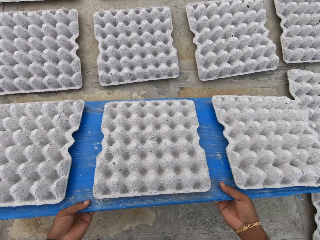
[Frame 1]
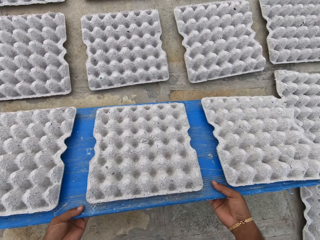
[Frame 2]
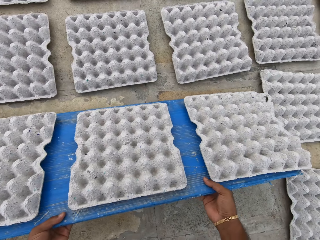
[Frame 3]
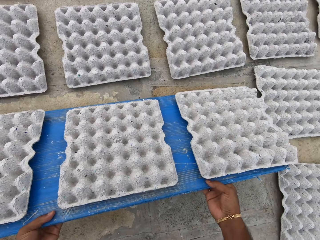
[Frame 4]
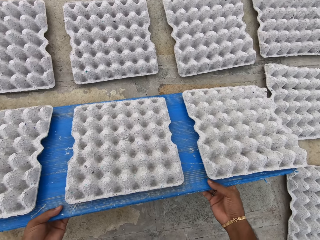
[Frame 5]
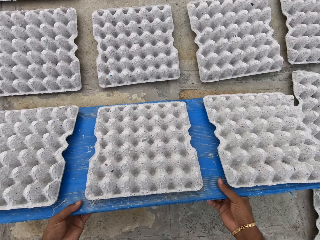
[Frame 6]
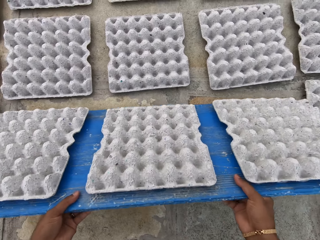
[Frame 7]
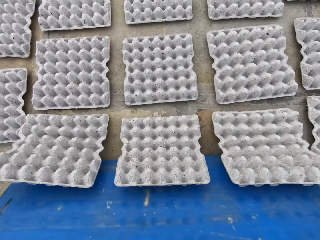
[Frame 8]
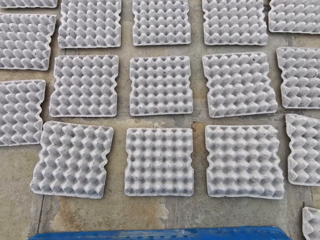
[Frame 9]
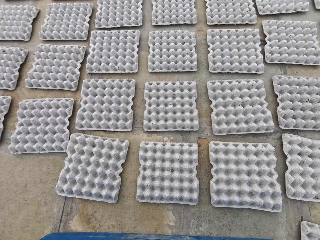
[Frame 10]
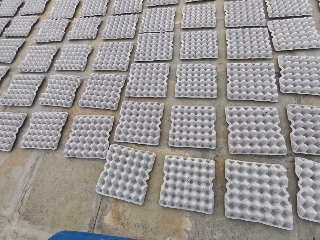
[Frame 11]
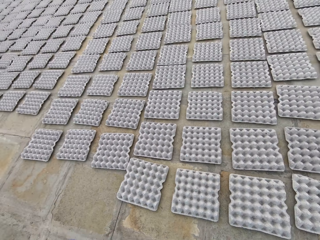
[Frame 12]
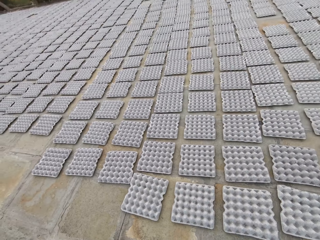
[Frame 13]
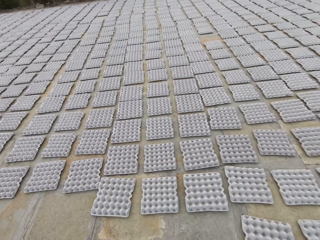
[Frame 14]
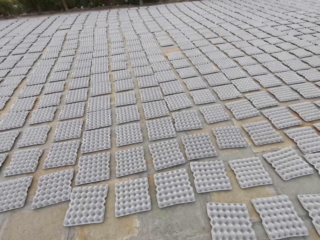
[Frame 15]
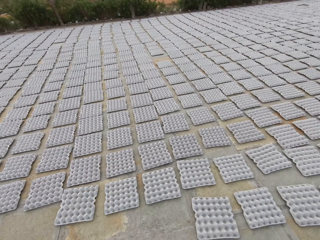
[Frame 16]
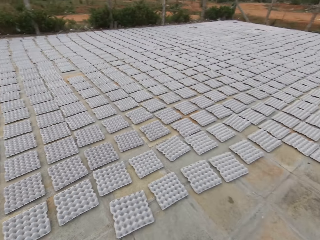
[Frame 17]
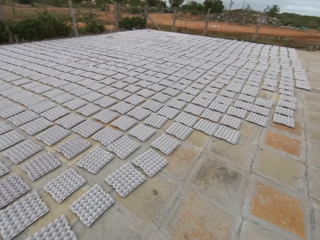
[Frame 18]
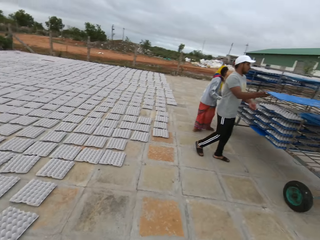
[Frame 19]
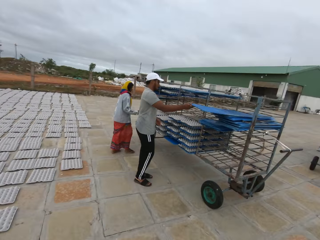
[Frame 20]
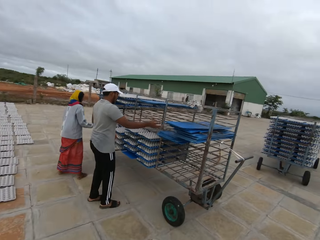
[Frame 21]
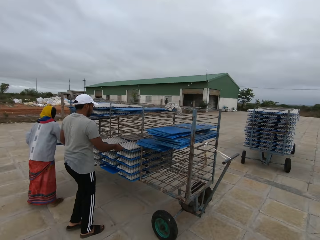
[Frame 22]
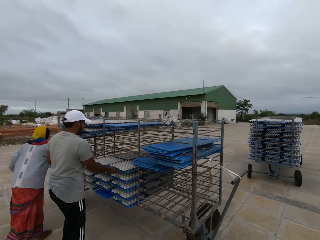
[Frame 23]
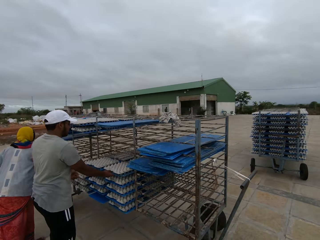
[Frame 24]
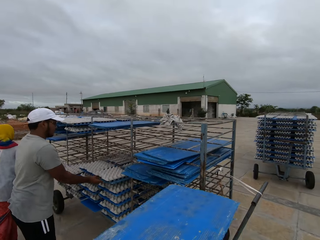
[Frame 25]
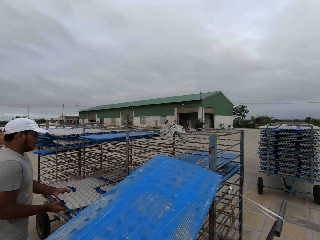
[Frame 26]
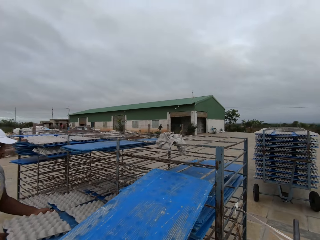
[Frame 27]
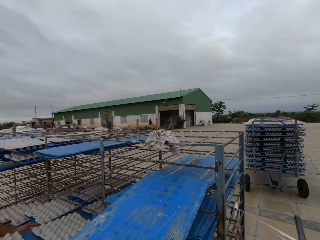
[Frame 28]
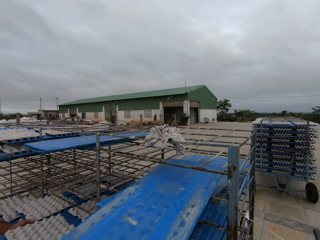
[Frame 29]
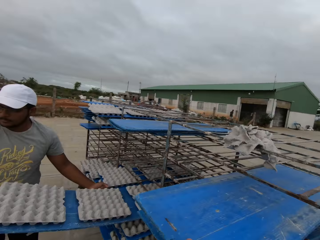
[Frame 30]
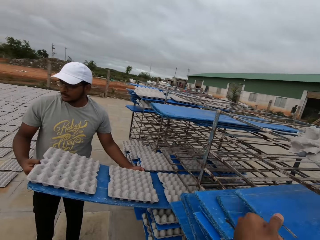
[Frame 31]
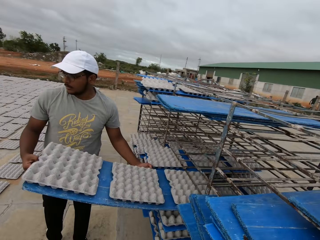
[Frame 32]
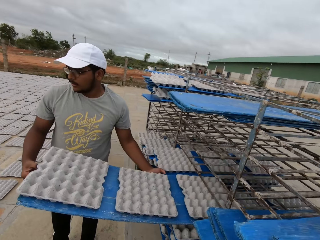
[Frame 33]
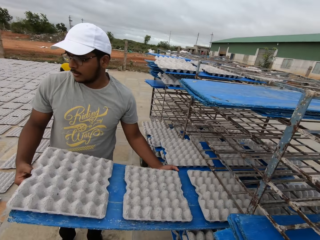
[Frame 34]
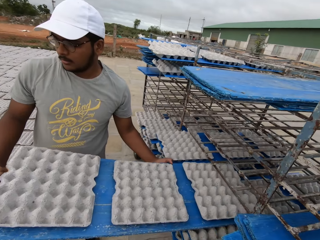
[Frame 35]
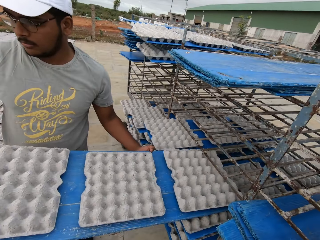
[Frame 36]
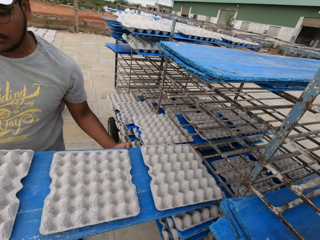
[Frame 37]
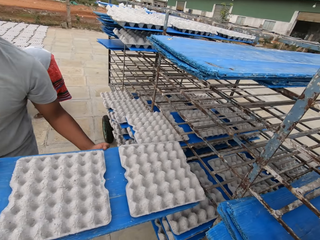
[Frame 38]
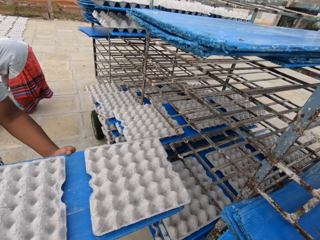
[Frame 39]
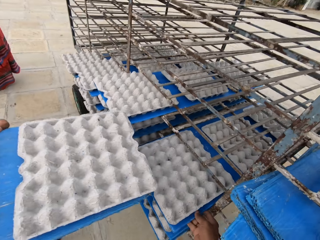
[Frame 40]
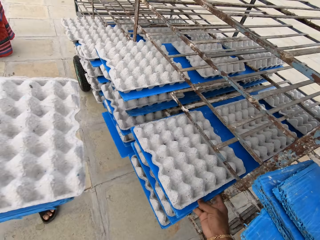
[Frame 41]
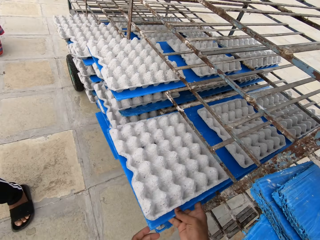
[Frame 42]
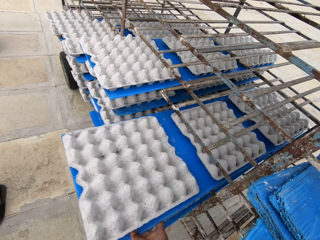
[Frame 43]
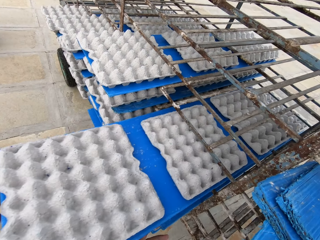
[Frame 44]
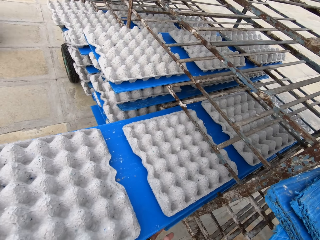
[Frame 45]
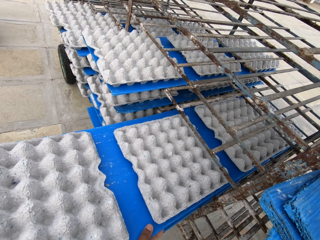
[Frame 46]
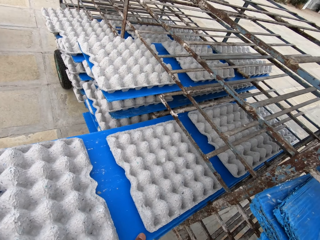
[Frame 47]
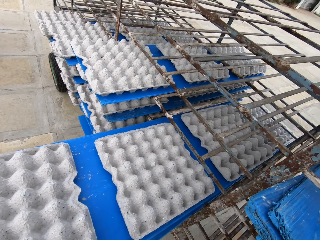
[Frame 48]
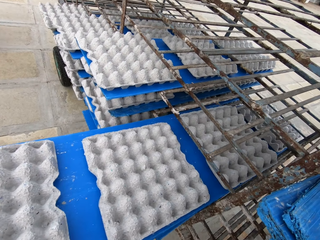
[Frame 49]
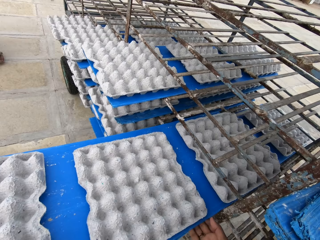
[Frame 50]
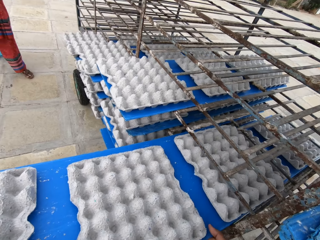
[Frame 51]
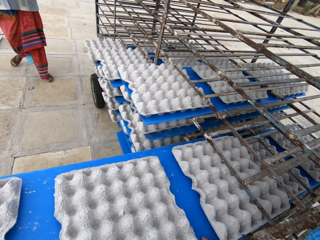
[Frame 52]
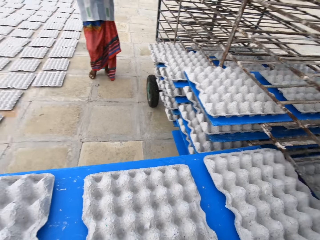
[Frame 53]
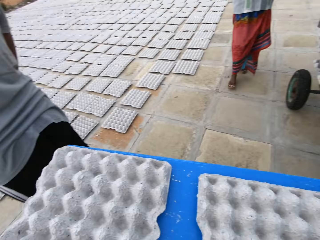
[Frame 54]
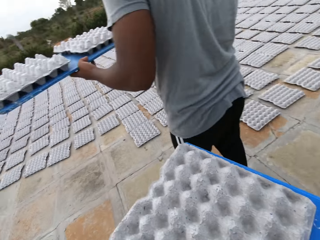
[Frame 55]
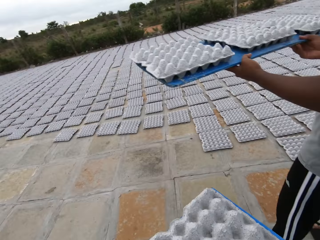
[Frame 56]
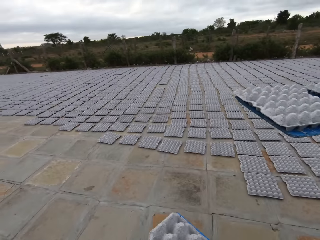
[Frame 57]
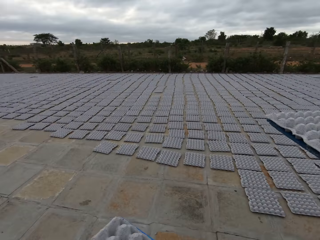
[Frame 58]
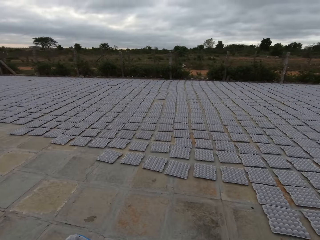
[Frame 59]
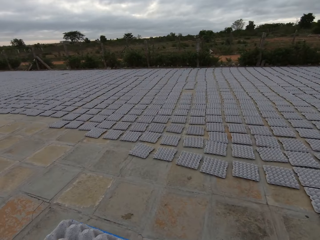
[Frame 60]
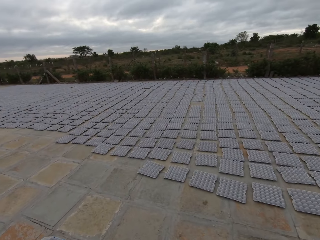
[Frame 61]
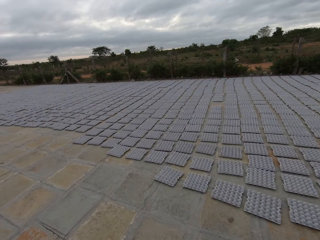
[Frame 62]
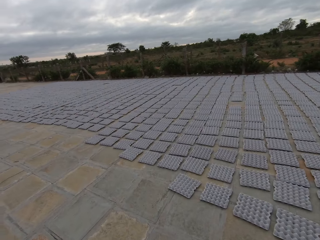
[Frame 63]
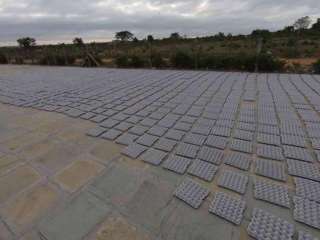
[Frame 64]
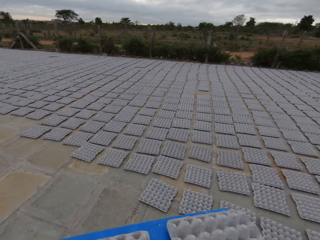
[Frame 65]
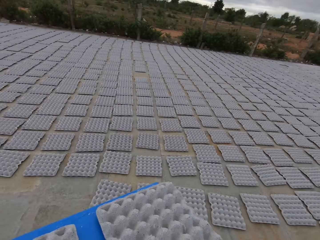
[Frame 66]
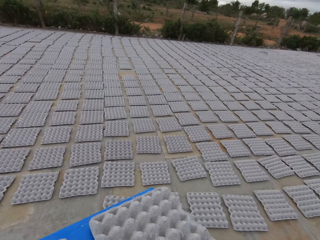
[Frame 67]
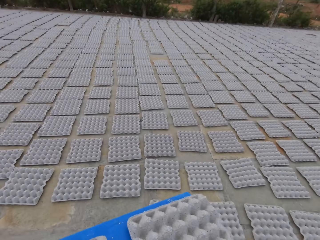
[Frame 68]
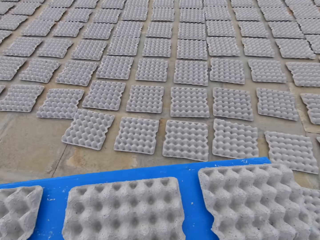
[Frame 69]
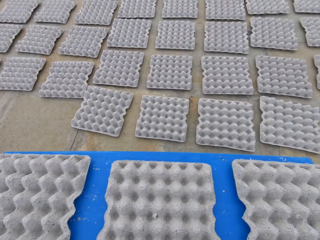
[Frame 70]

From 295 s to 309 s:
The camera wearer drops the egg crates or paver blocks on the plastic board in his hands on the ground. A man places a plastic board on the rack with his hands. The man holds the tray with his right hand, picks up a plastic board with egg crates from the rack with his hands. The camera wearer places the plastic board on the rack with his hands. The man pulls a tray of paver blocks. The camera wearer picks up a plastic board with egg crates from the rack with his hands. He carries the paver blocks on a tray.

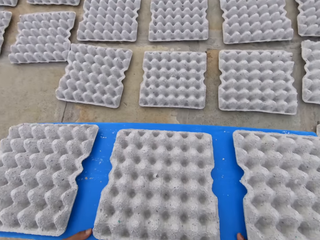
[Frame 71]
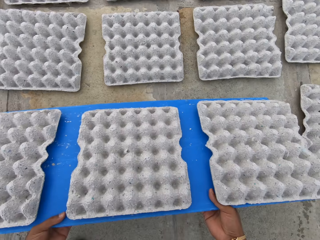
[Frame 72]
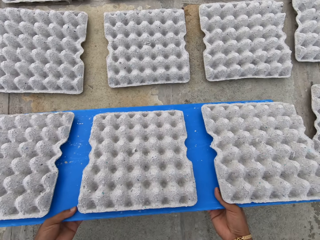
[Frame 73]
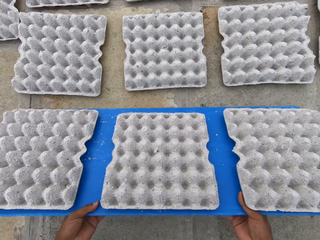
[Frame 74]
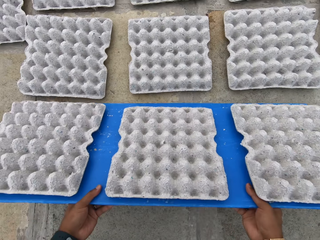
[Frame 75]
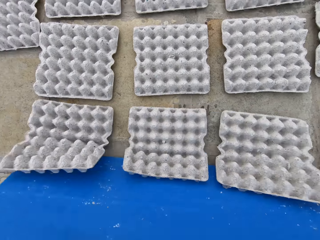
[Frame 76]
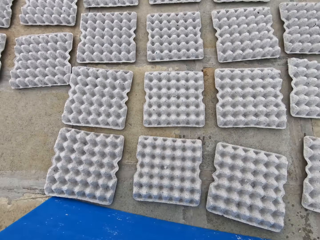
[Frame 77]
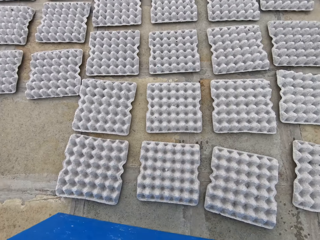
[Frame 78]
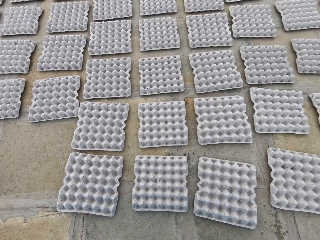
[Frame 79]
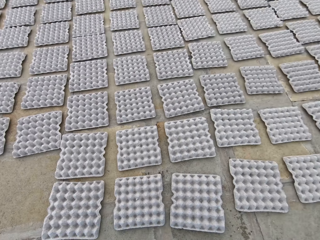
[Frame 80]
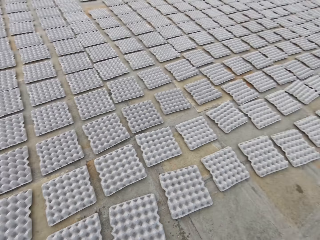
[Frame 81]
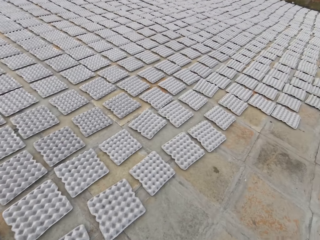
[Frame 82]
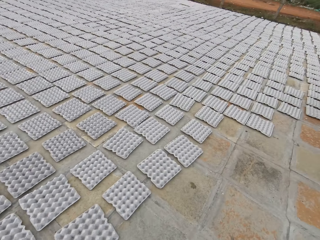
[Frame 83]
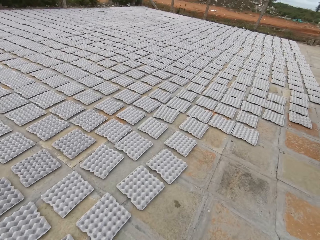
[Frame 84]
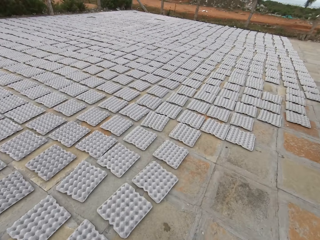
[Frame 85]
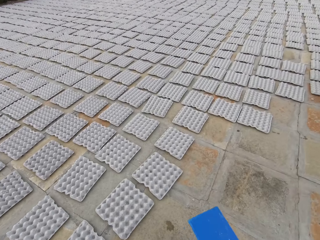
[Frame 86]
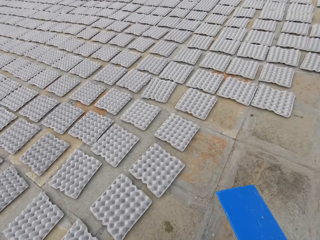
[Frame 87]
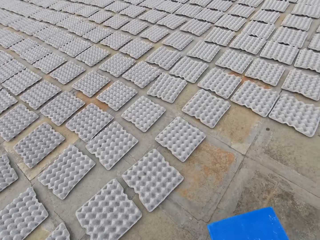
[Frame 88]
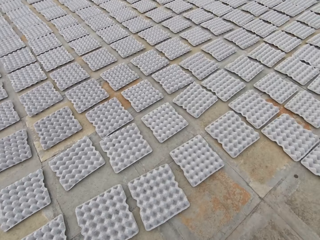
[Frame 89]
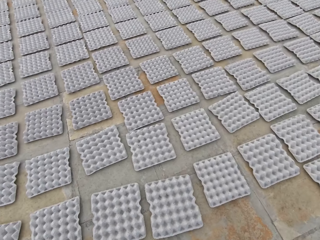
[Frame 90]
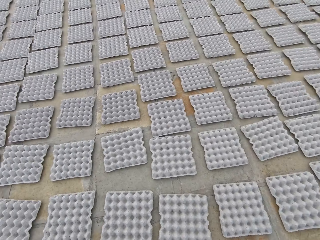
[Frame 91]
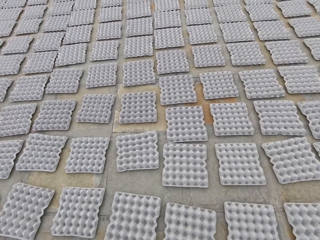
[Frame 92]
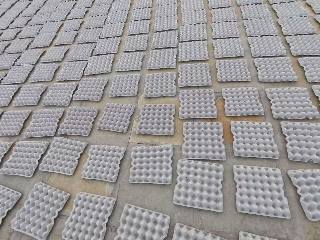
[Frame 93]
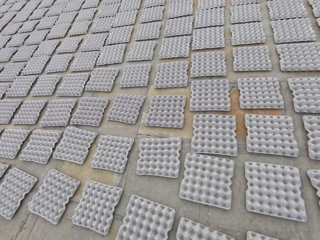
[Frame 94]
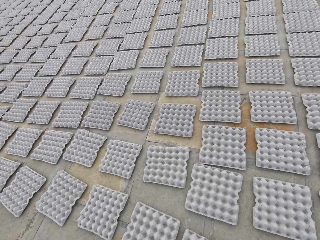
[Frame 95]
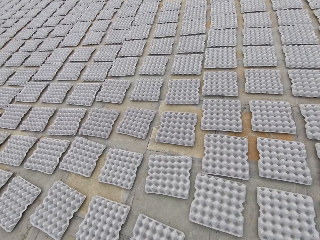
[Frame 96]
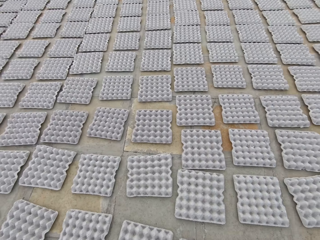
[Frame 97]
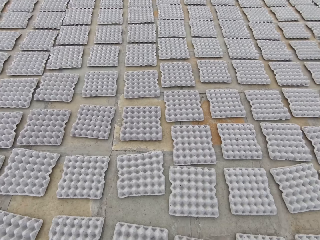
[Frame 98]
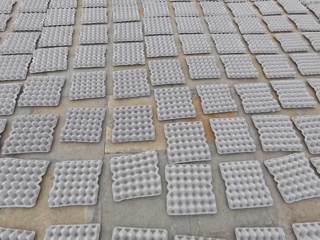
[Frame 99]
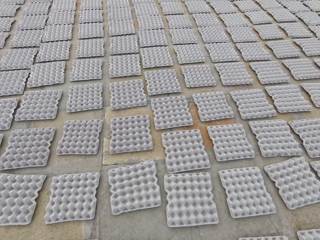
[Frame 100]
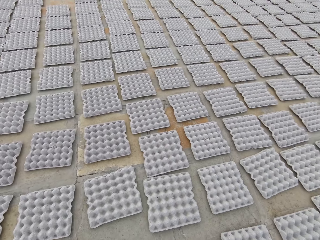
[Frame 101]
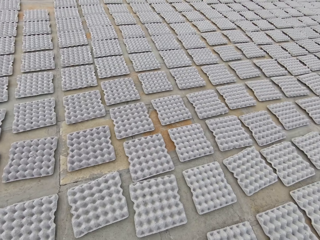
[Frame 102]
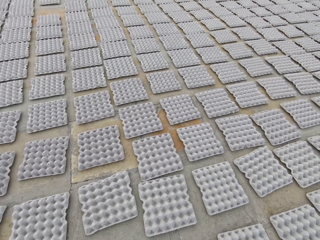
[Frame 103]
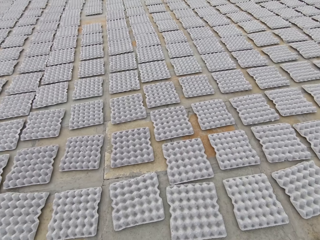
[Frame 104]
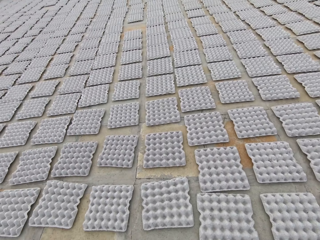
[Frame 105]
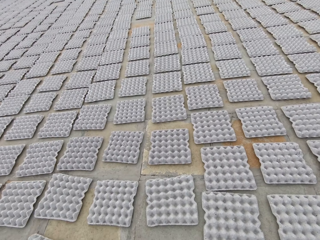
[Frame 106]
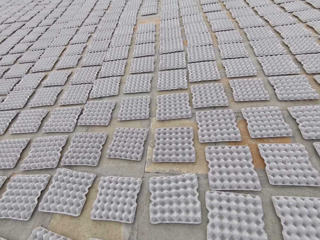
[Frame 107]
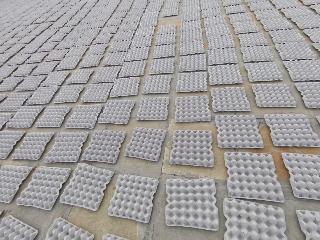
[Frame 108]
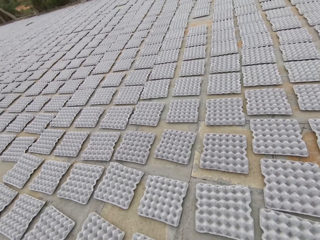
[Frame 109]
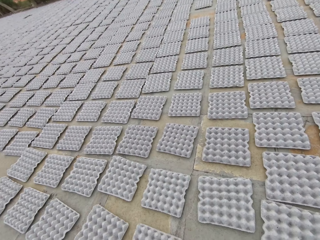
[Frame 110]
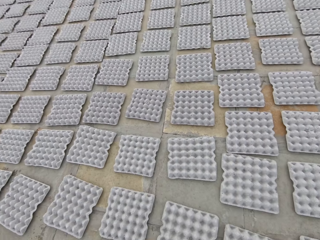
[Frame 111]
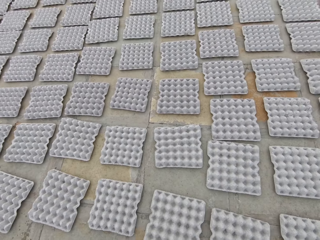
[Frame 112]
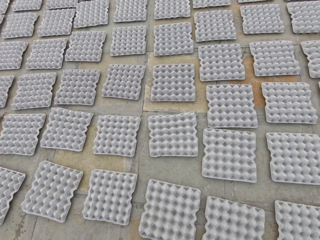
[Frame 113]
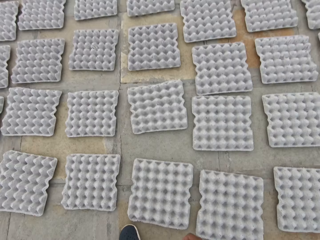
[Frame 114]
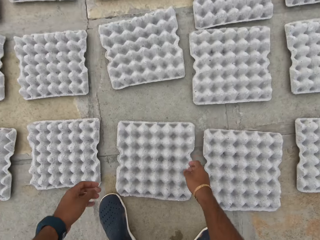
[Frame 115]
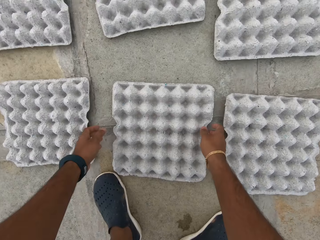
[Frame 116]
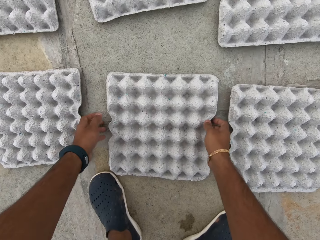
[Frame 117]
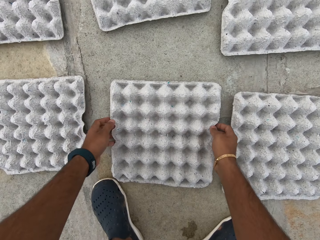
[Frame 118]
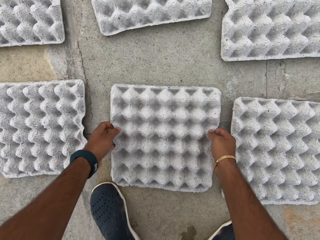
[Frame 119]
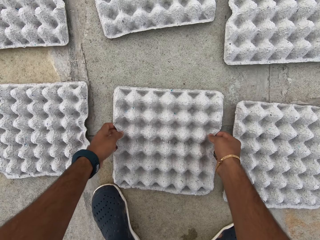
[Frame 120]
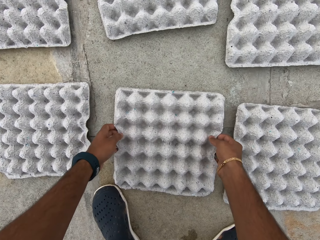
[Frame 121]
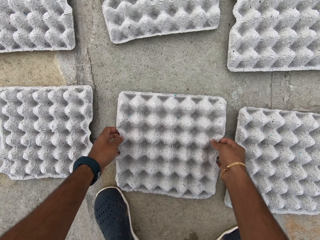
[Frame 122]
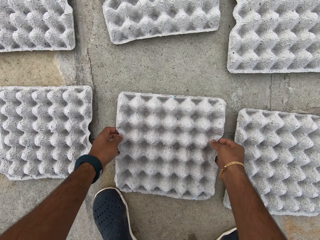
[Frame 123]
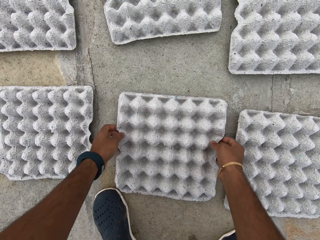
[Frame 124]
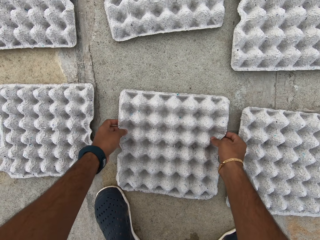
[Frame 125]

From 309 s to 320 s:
The camera wearer drops the egg crates or paver blocks on the plastic board in his hands on the ground. He adjusts the egg crates on the ground with his hands.
